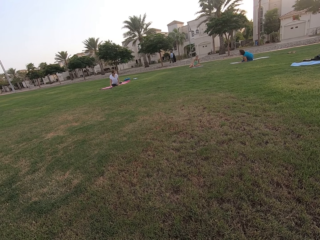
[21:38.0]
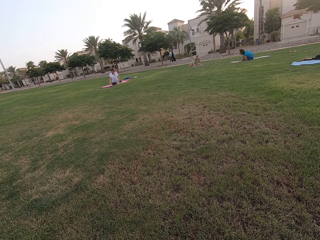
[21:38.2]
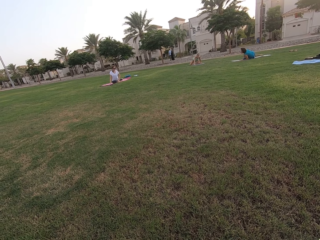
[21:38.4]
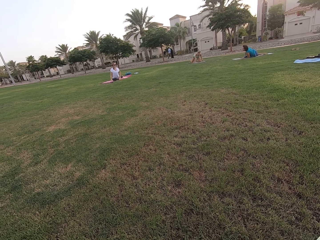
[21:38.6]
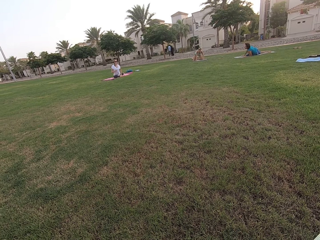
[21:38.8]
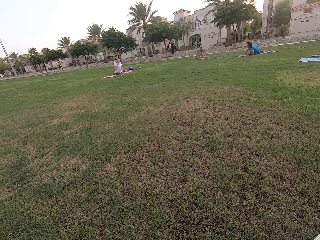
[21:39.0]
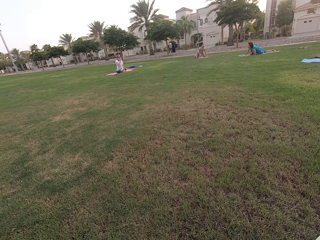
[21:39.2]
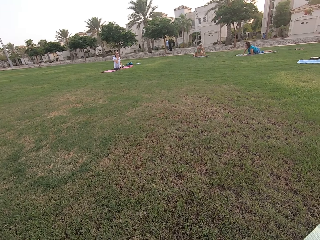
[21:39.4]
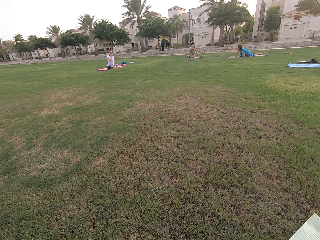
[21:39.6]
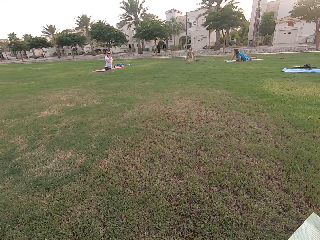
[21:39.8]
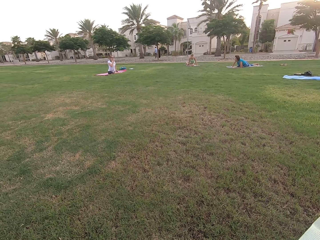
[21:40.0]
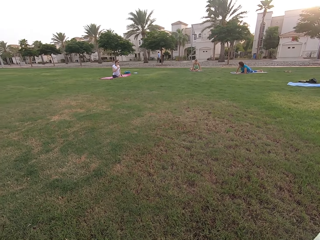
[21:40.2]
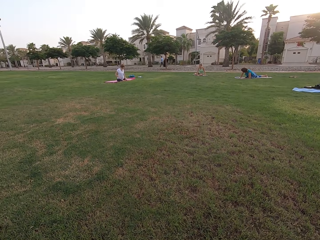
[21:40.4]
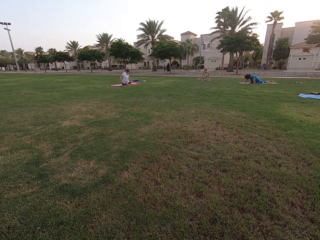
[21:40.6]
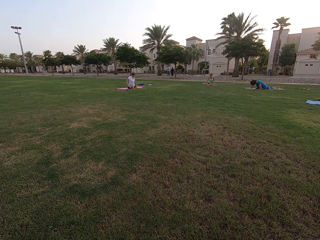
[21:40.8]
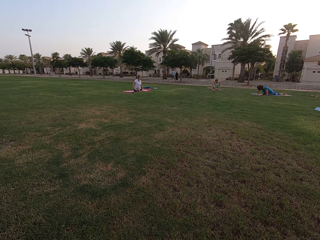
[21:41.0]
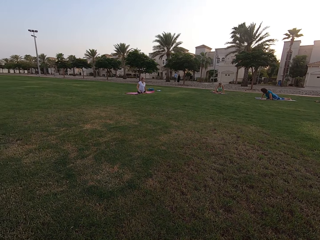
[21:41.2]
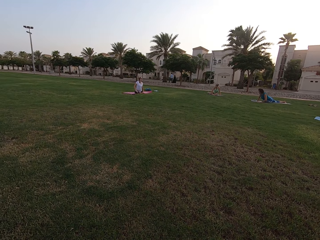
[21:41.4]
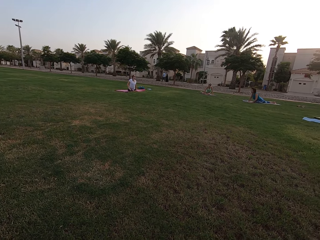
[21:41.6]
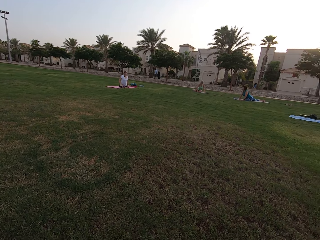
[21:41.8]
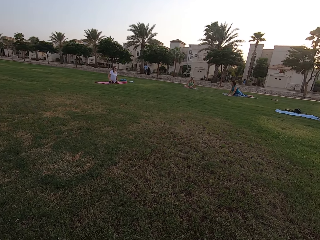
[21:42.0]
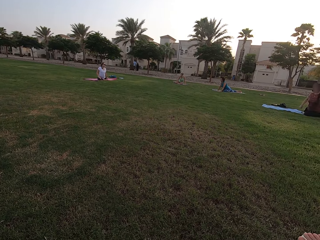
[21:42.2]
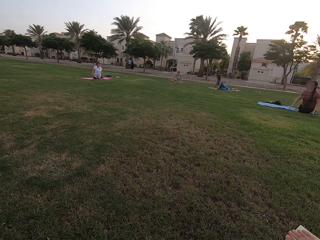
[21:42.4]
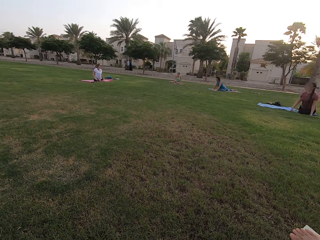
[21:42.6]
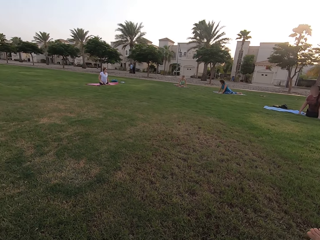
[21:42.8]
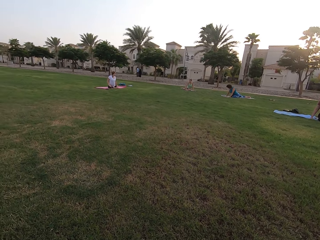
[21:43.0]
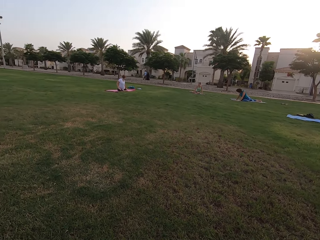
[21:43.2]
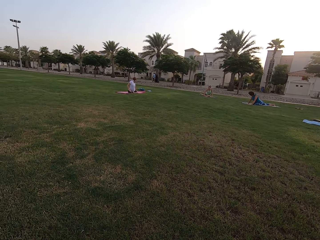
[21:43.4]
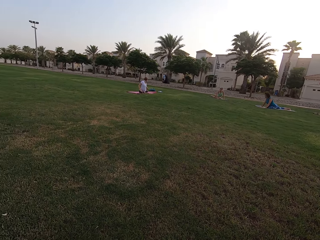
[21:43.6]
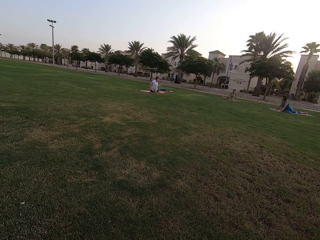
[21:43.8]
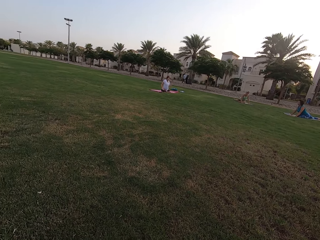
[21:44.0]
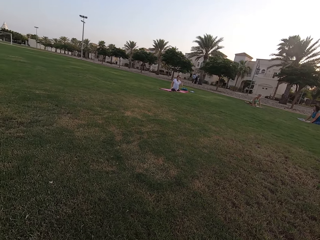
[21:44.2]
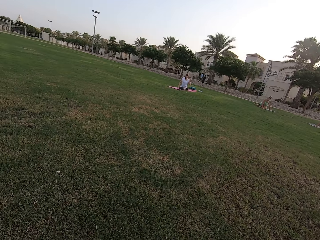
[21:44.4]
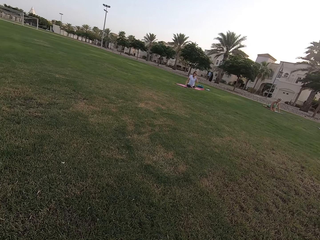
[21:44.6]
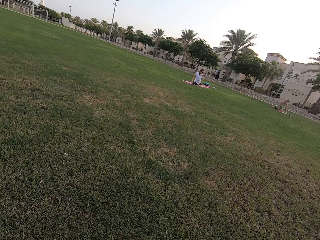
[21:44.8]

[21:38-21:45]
The four persons stretch their legs on the ground.

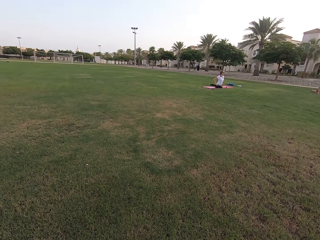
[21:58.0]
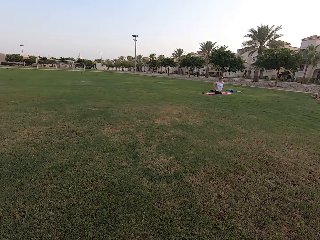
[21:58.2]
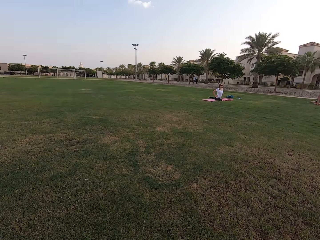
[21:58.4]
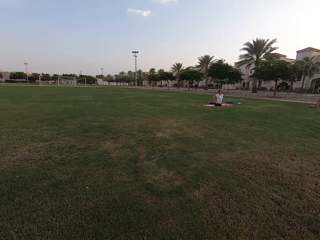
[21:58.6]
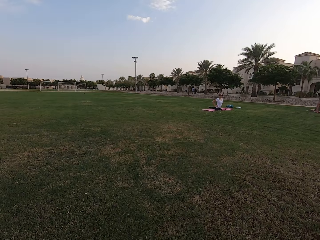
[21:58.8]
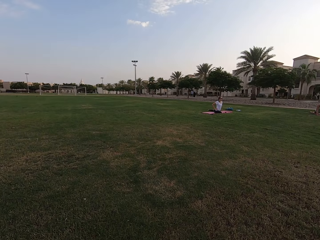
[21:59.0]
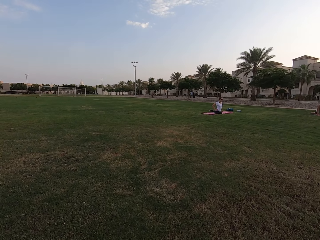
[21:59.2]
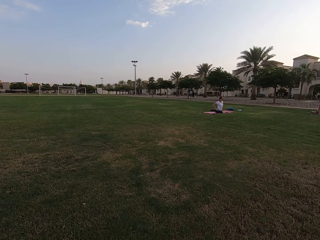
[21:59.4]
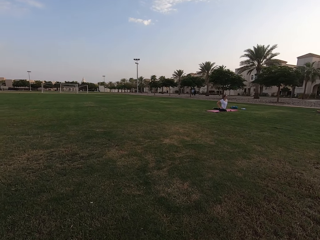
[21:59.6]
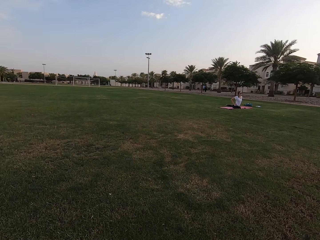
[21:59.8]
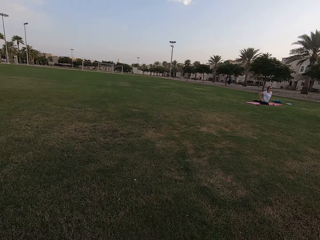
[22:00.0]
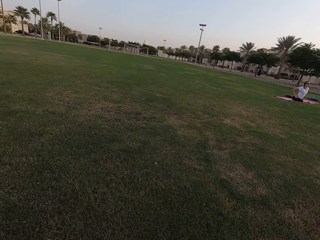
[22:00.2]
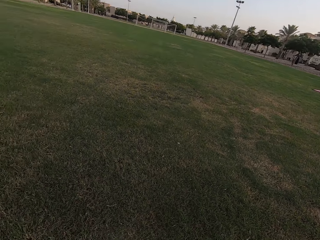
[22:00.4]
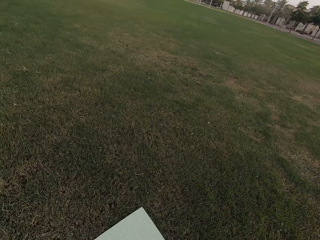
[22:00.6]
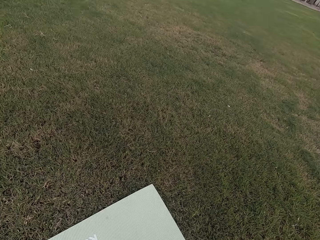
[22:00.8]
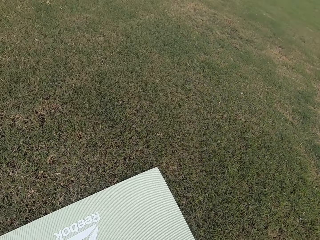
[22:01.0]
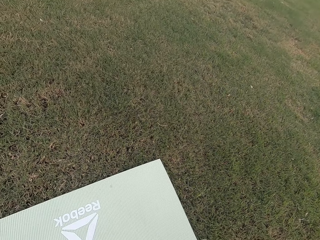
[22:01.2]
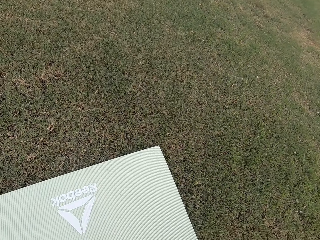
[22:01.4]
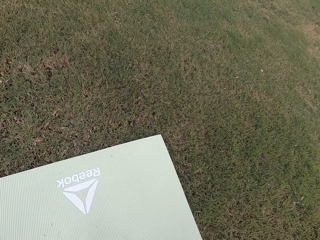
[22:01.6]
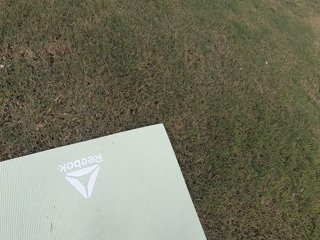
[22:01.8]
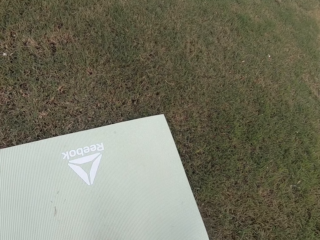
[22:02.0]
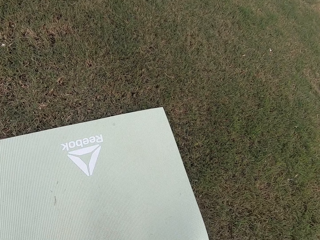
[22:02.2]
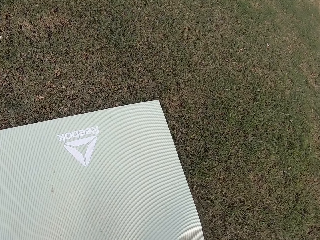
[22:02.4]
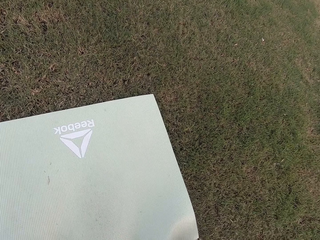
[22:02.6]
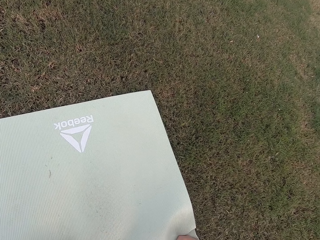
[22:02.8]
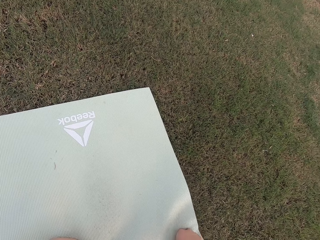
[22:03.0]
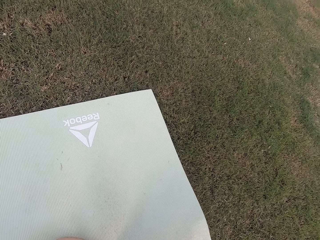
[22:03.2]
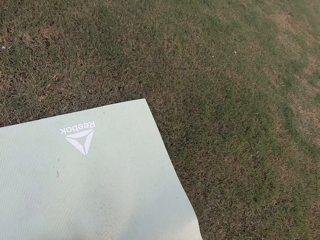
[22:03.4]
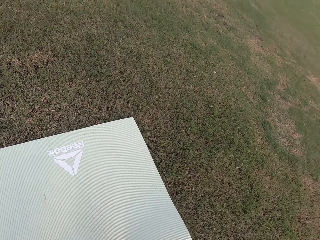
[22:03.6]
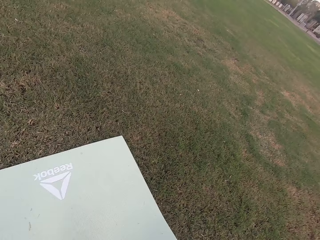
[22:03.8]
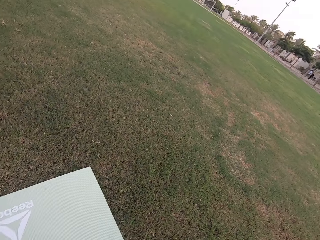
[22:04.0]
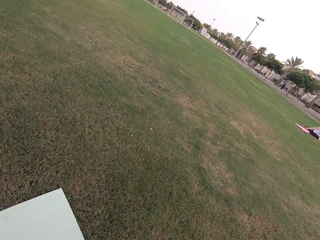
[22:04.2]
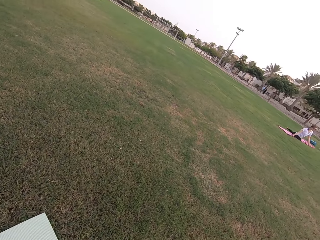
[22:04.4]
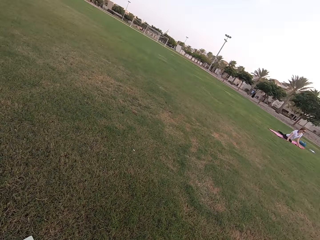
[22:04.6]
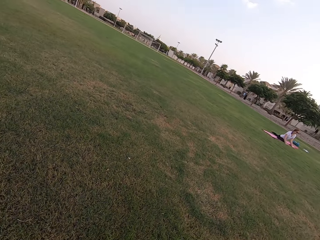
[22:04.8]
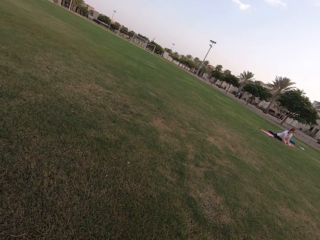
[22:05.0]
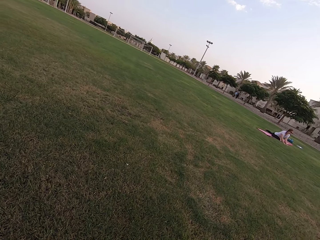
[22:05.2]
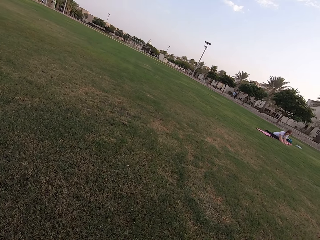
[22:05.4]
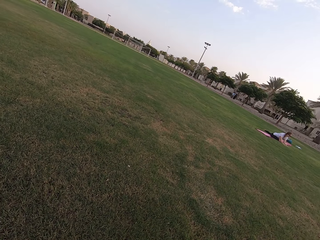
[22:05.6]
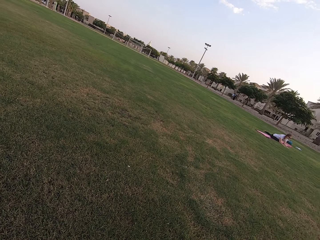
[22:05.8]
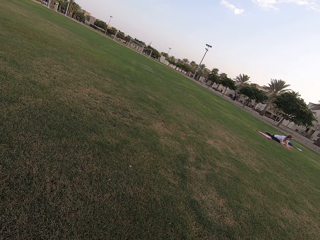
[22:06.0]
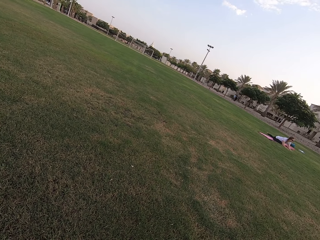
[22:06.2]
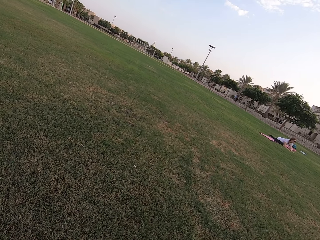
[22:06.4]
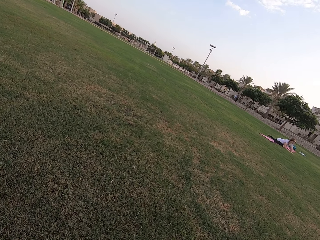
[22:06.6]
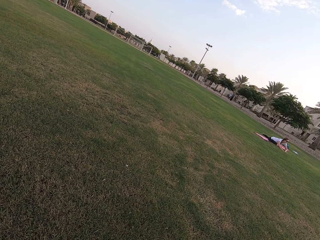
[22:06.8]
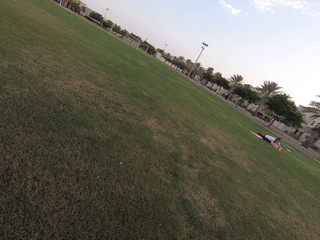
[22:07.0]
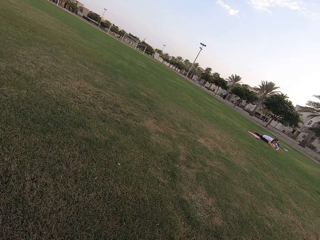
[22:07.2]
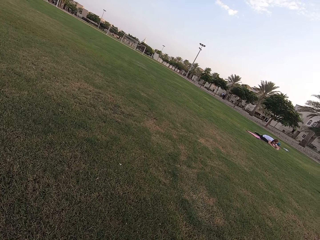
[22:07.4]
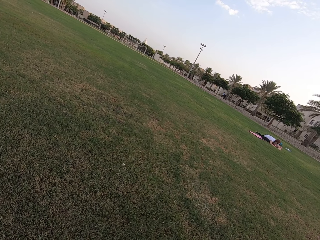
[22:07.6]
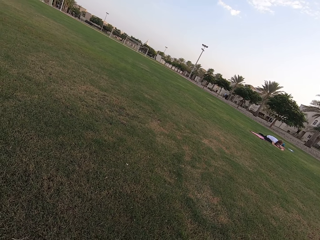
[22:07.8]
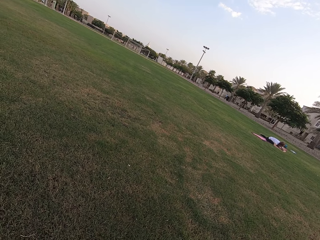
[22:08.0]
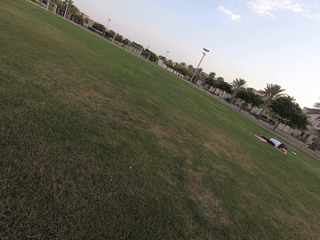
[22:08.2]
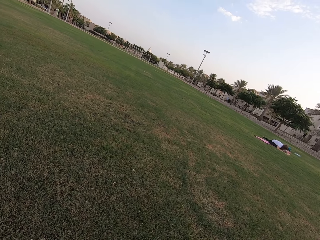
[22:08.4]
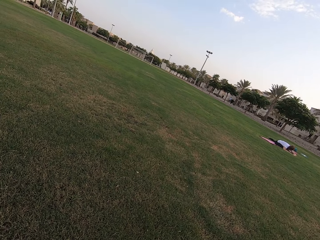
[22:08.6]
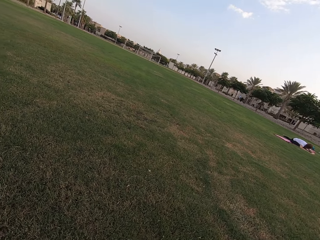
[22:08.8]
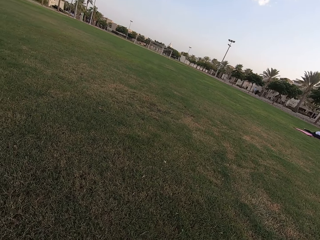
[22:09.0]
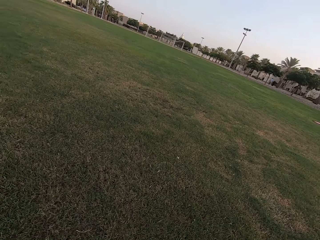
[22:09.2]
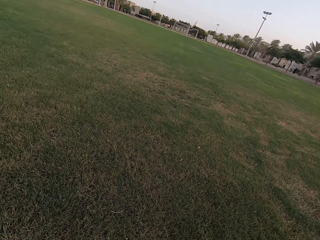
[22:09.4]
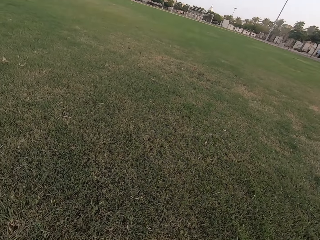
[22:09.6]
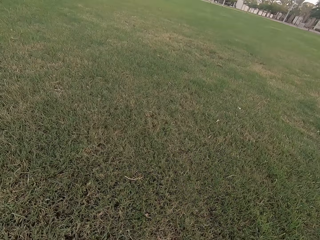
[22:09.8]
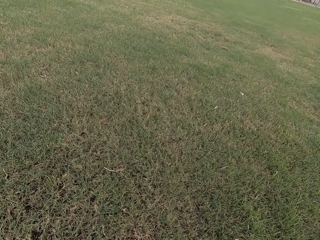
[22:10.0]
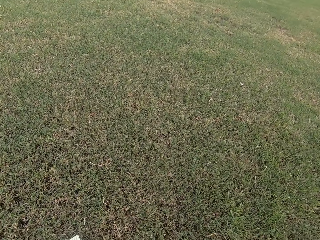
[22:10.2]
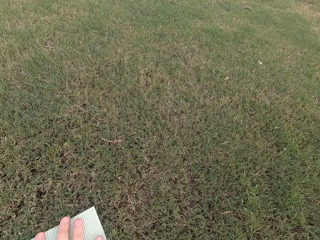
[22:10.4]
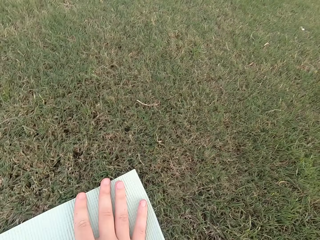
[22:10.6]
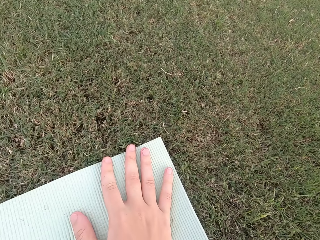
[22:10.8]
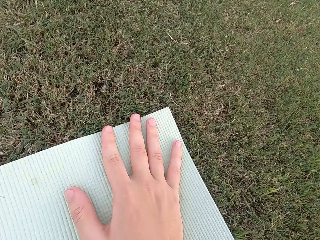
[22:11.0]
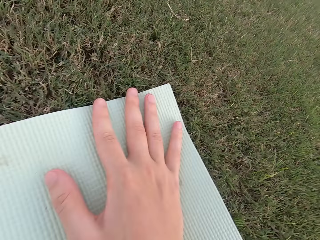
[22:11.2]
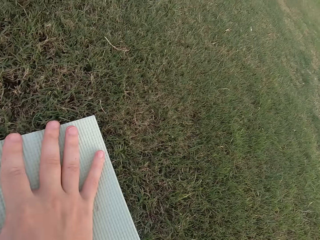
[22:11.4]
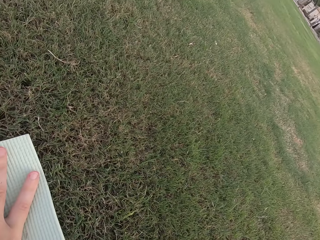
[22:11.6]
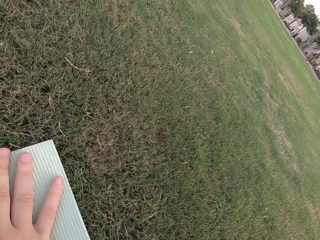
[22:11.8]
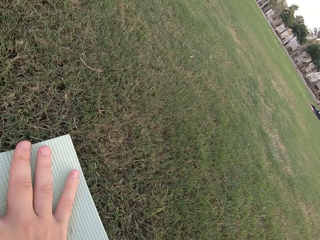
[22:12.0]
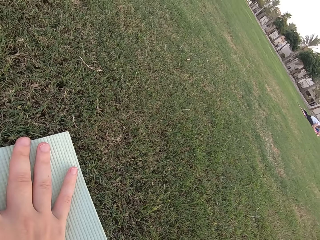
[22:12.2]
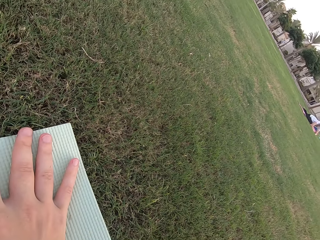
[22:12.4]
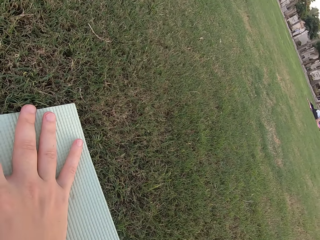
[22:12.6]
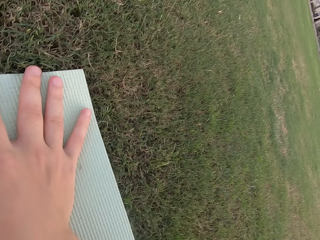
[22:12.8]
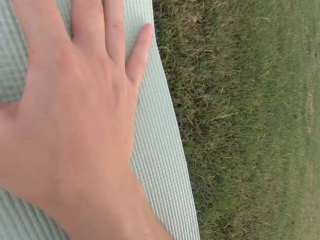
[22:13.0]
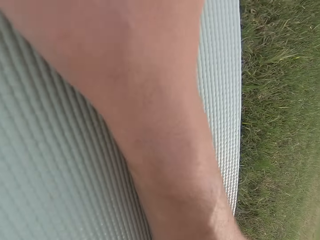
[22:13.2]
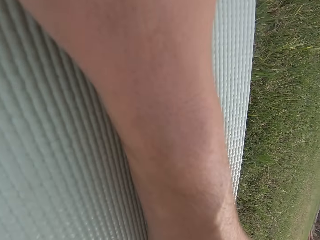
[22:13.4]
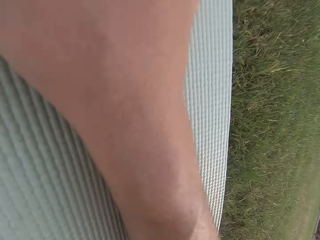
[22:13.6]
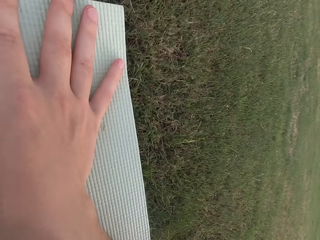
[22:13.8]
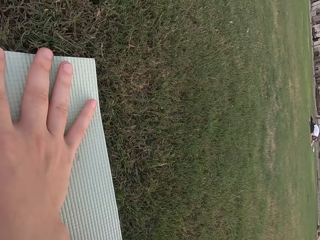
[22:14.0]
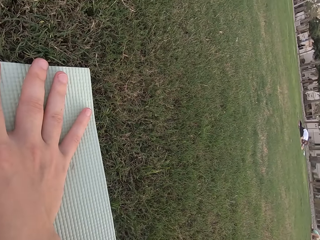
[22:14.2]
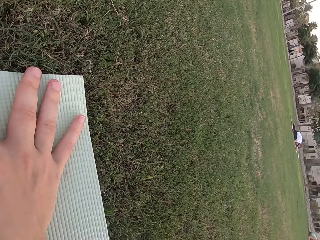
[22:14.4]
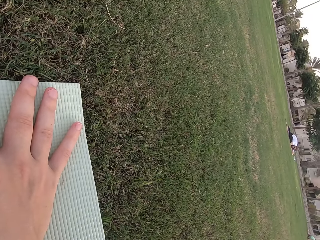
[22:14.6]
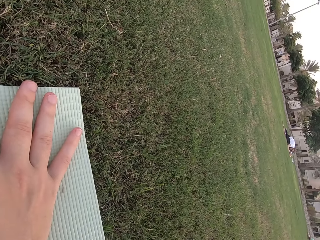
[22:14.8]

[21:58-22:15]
The camera wearer looks around the field. They stare at the exercise mat. They look around the field. A person stretches her legs on the ground. The camera wearer looks around the field.
